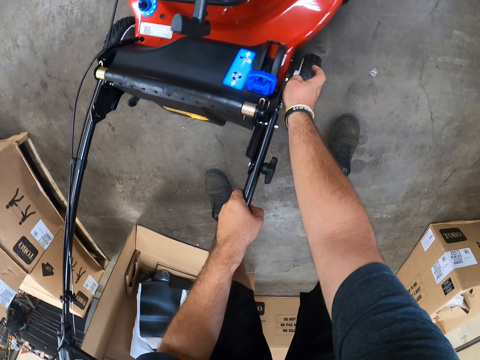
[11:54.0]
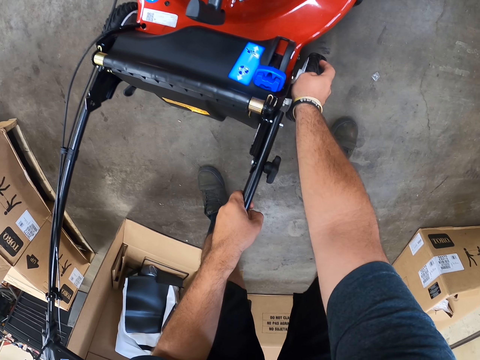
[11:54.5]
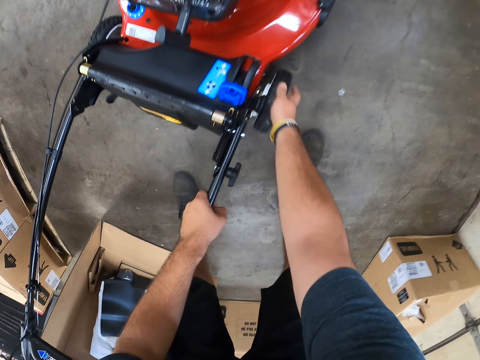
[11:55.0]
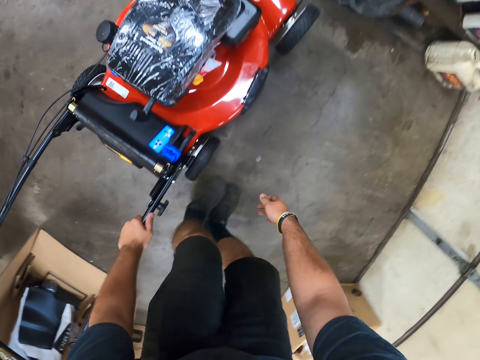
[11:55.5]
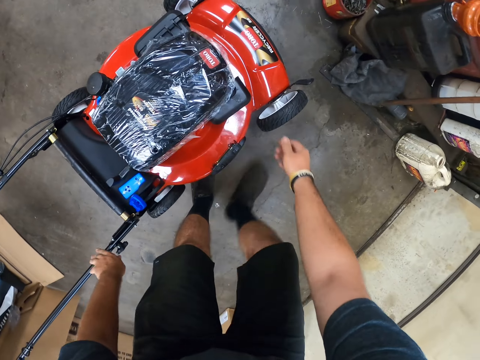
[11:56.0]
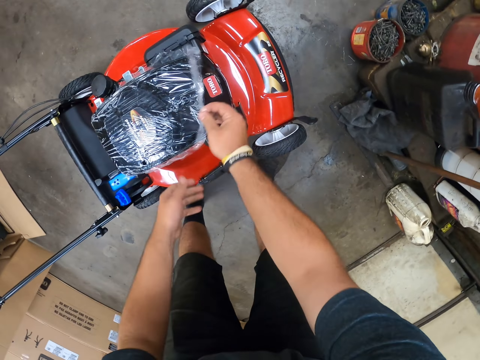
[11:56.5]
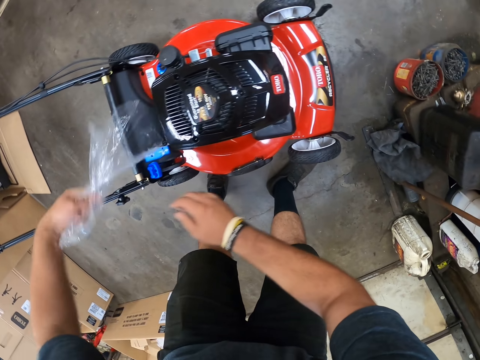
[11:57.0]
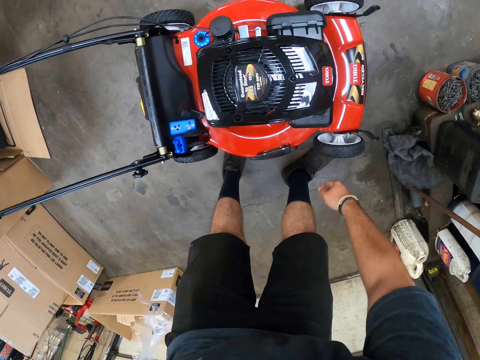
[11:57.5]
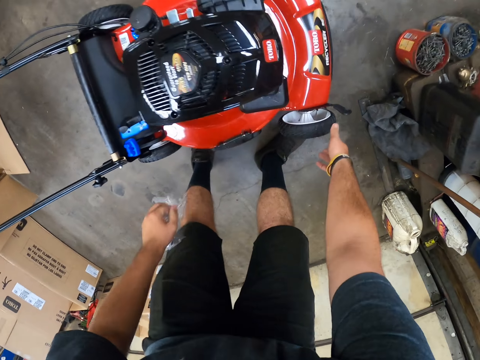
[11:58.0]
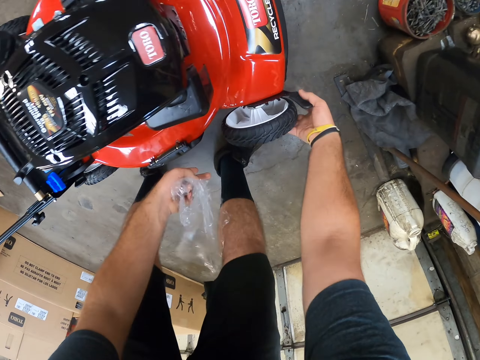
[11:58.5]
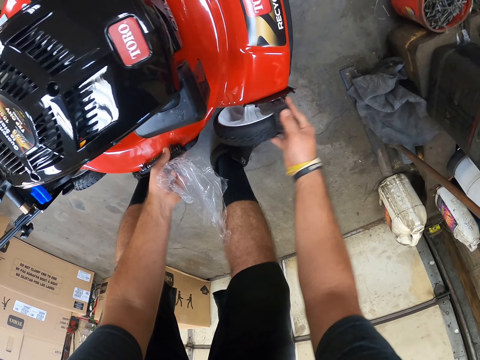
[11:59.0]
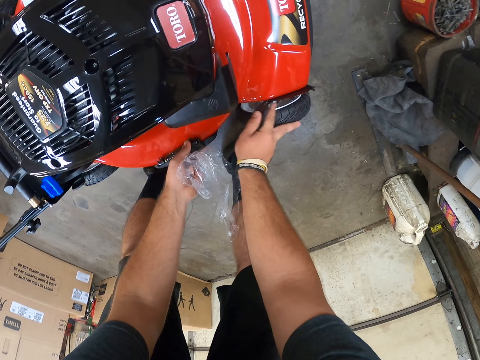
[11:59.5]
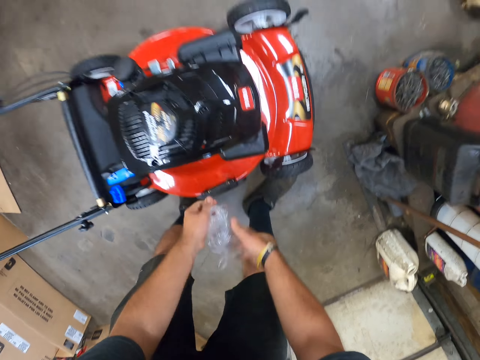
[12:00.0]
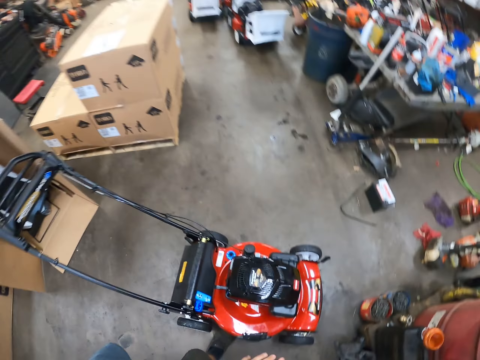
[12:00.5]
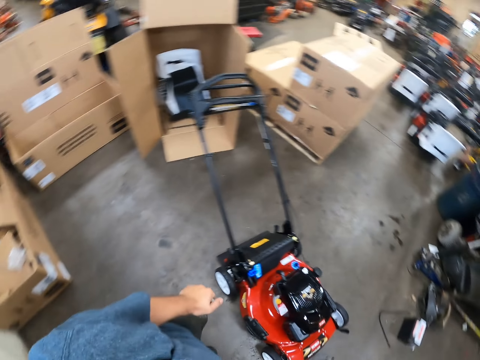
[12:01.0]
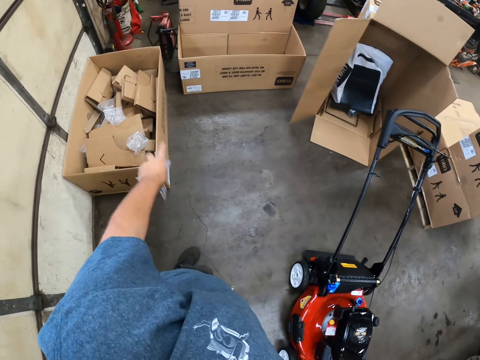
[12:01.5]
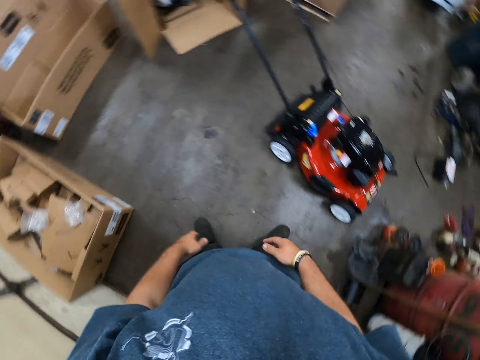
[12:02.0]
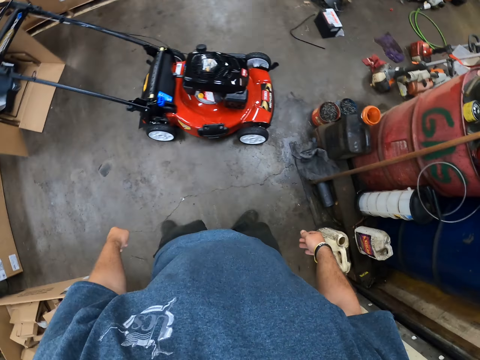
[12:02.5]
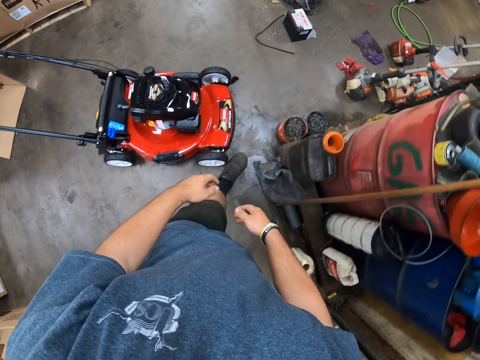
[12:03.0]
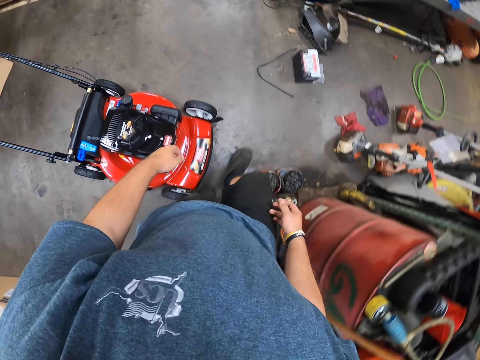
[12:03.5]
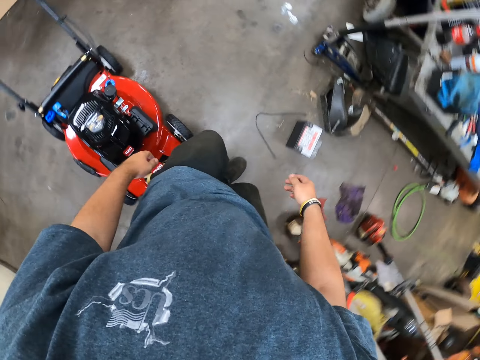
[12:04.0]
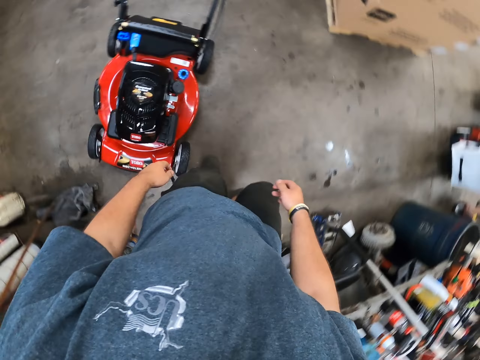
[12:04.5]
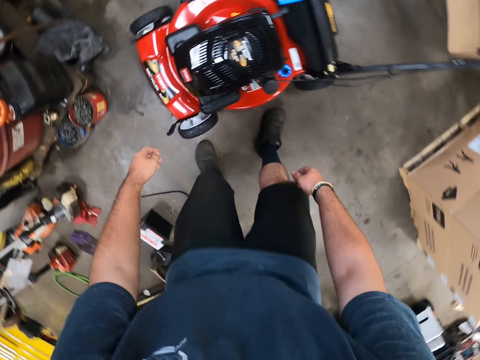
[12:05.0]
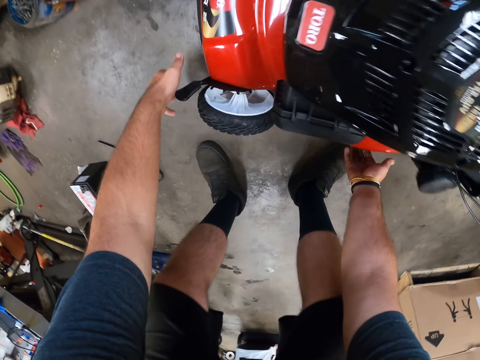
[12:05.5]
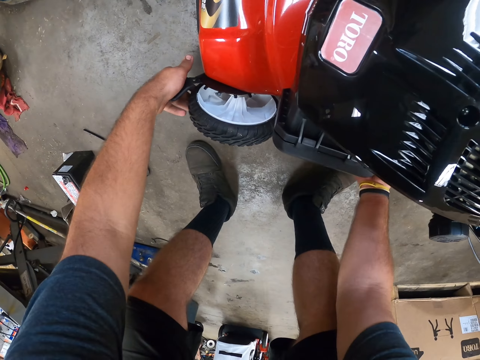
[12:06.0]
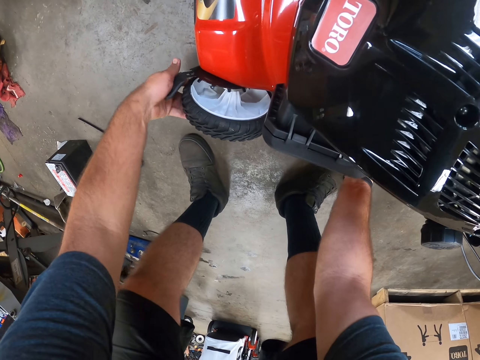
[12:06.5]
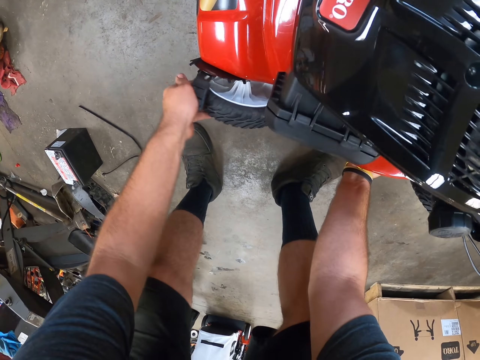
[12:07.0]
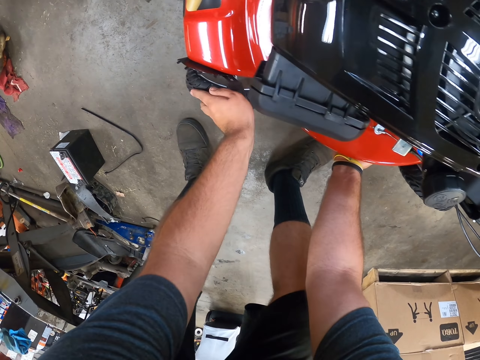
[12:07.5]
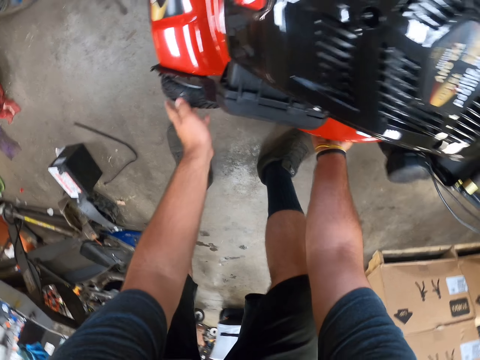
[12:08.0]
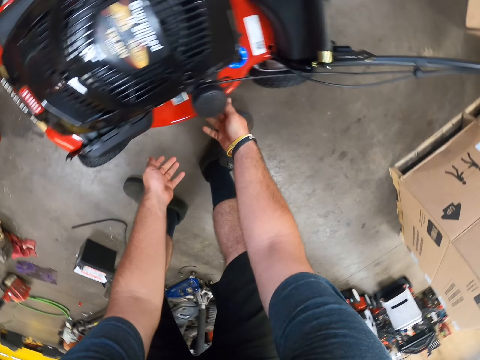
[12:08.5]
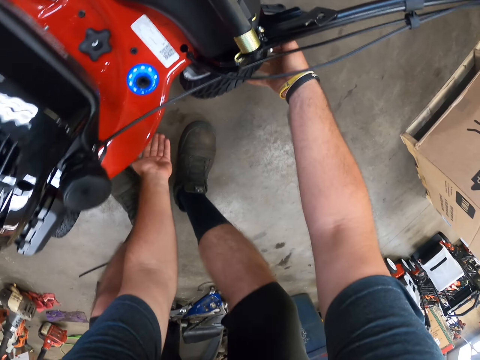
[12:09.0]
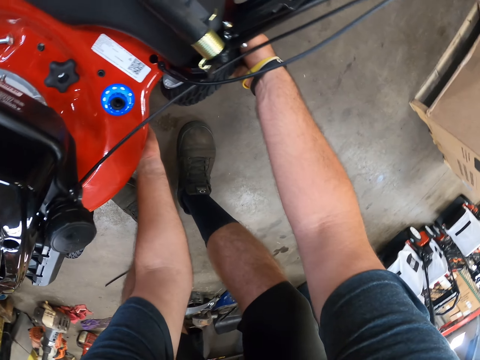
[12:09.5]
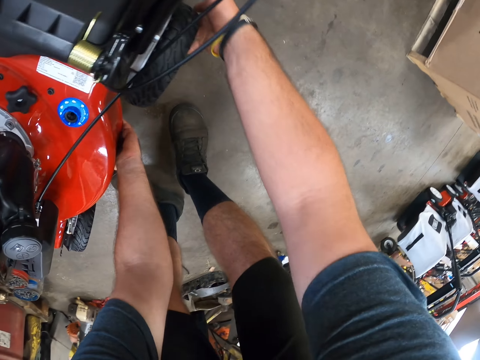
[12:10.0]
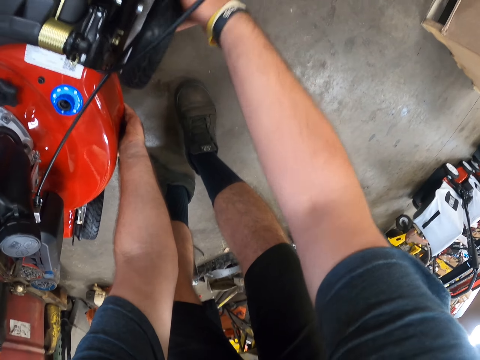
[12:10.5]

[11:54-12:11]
The camera wearer walks around. They pick up the wrap paper. They remove a polythene paper on the lawn mower. They rotate the front wheel. They look around. They throw the wrap paper in the box. They walk around. They rotate the wheel.

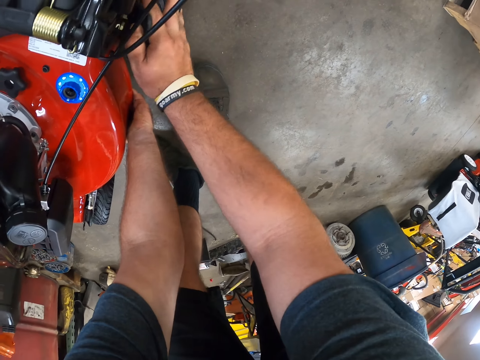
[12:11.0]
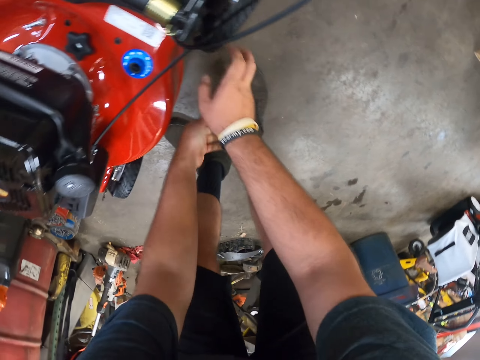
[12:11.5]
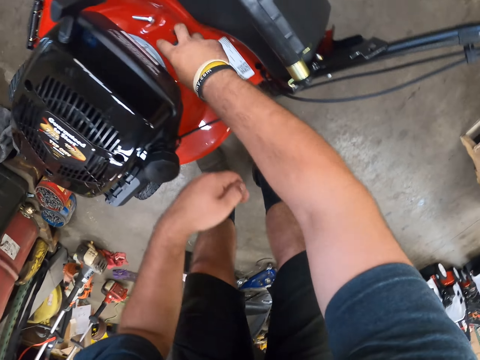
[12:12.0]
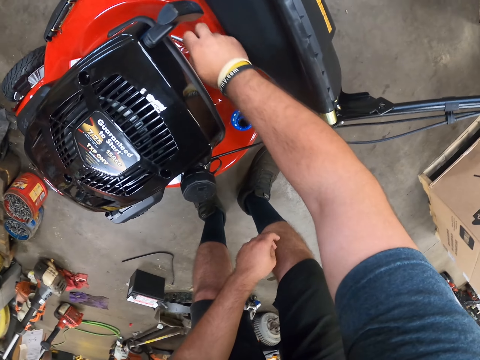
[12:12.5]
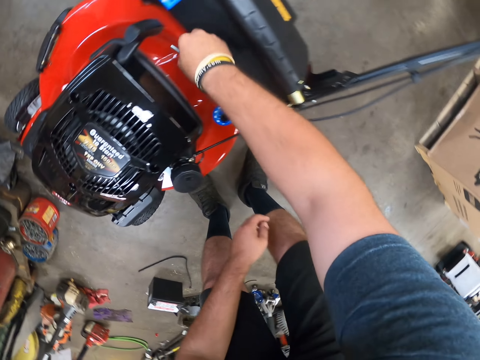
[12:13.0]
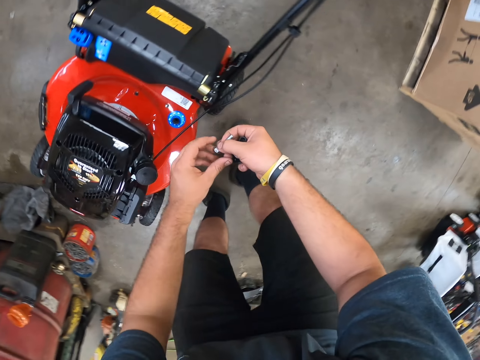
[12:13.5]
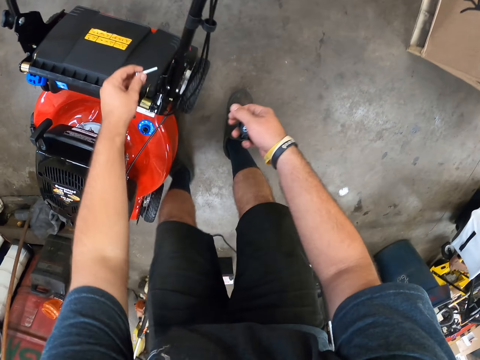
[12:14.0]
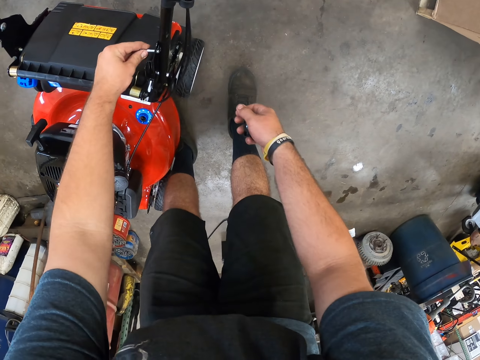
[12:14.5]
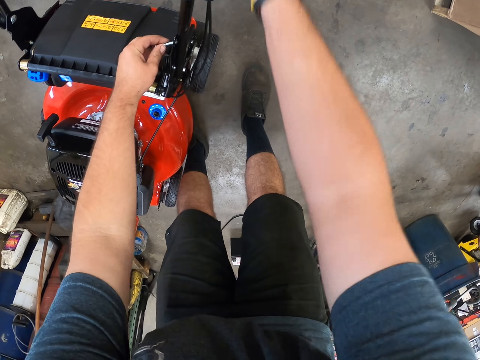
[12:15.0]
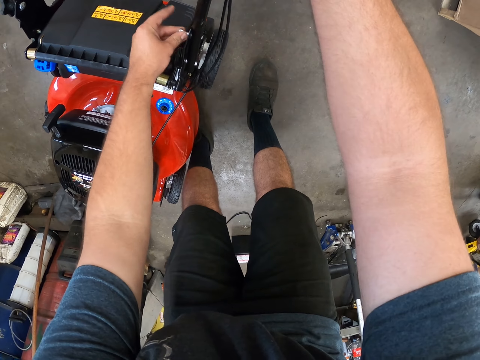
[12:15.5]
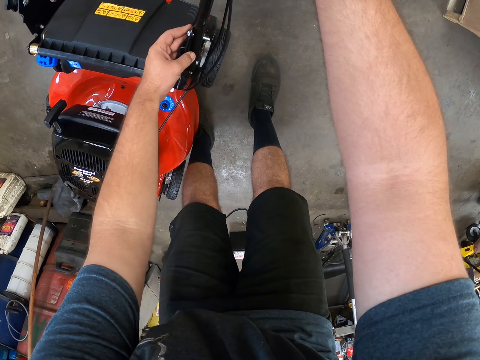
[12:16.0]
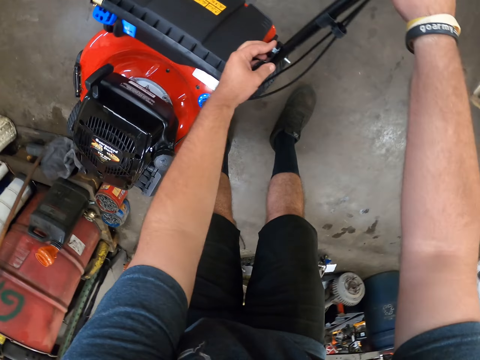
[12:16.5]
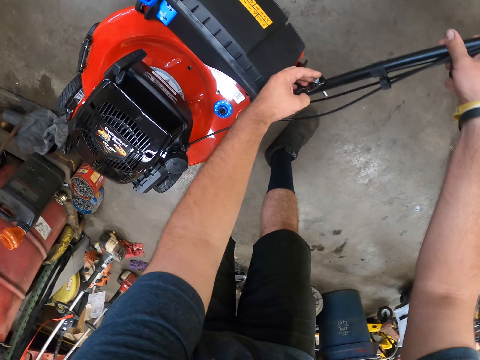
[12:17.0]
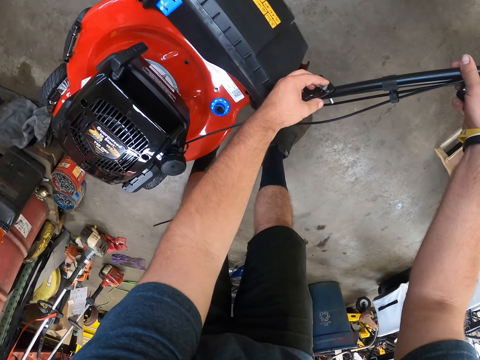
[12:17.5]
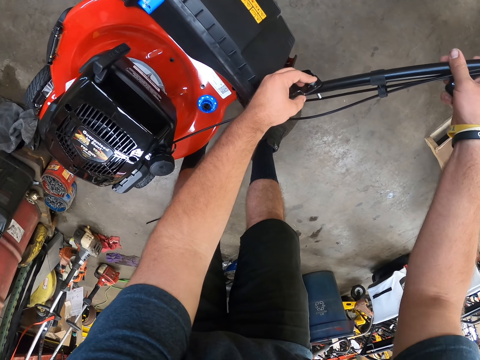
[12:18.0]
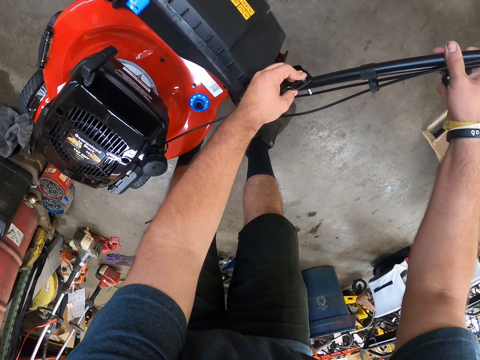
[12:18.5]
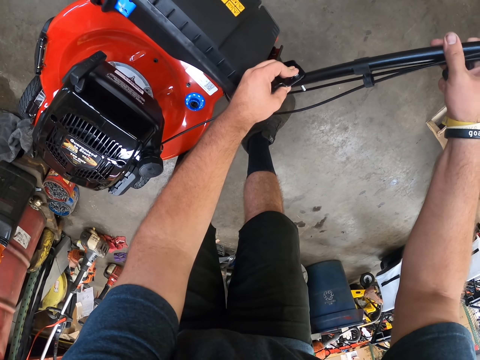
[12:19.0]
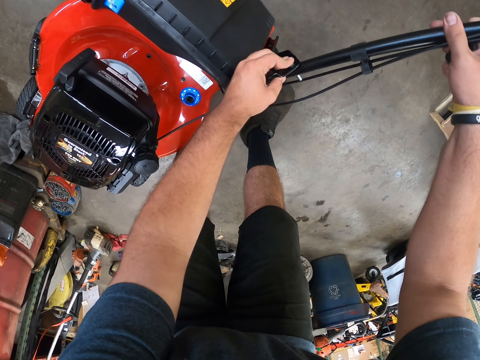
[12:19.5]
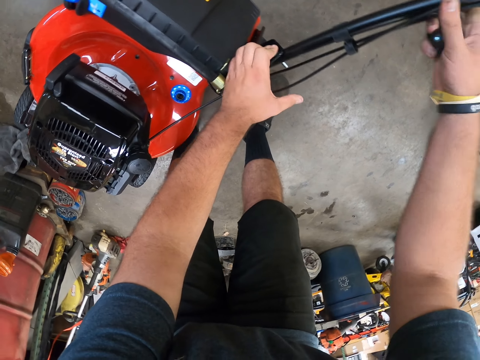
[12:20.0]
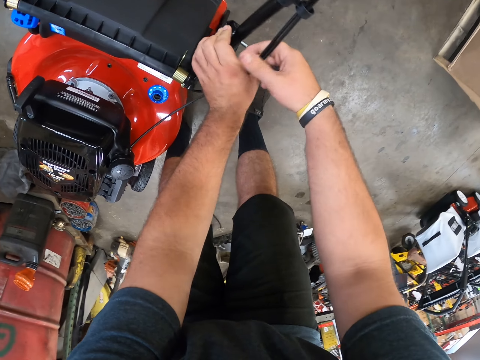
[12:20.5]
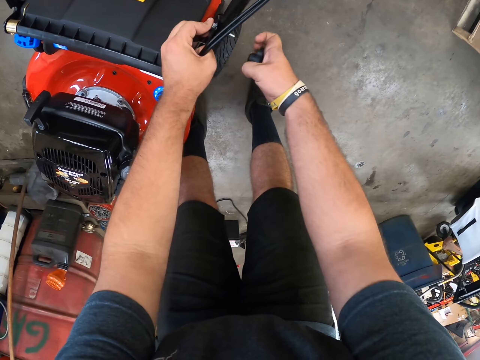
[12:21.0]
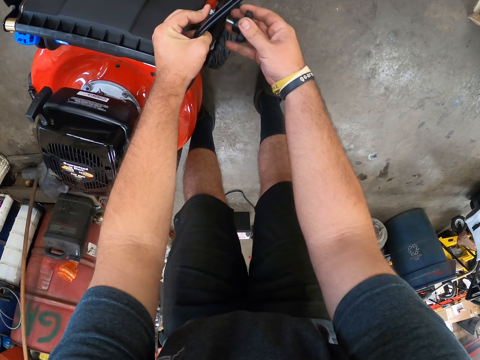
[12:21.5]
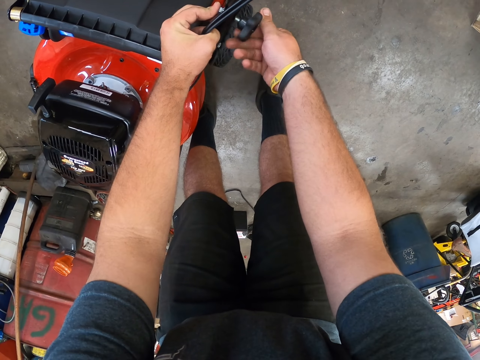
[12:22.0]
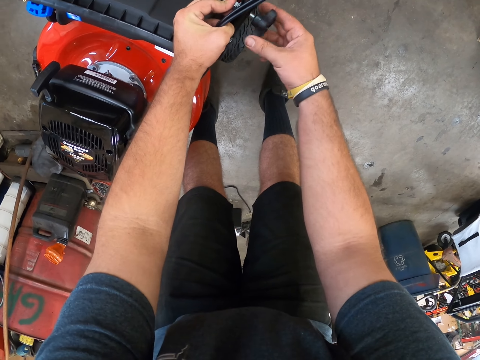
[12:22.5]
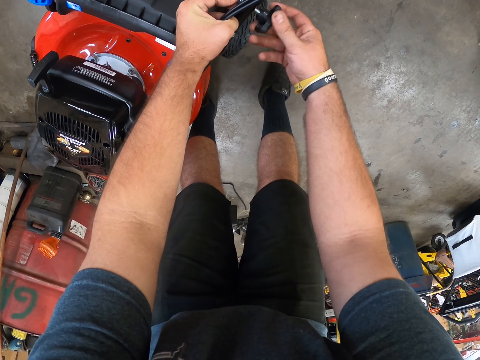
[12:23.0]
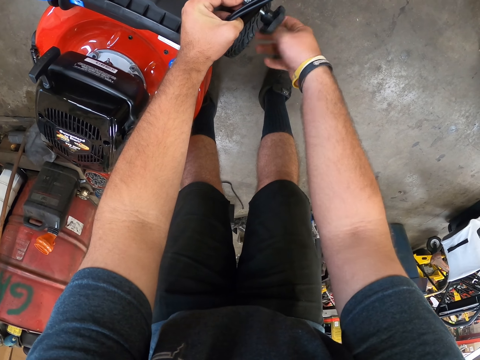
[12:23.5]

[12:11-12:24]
The camera wearer picks up the bolts on the lawn mower. They fix the screw on the lawn mower. They fix the screw on the lawn mower again.
